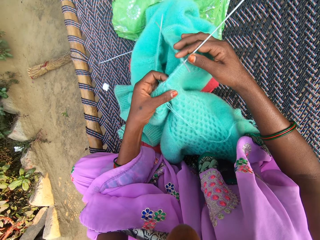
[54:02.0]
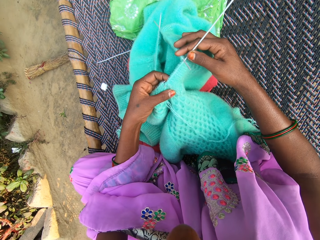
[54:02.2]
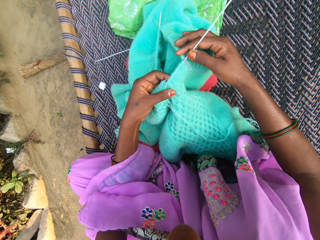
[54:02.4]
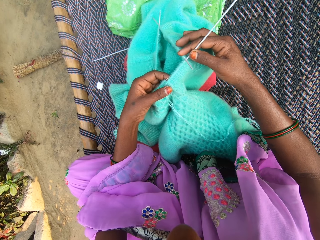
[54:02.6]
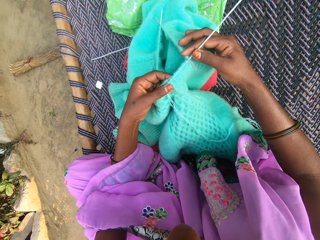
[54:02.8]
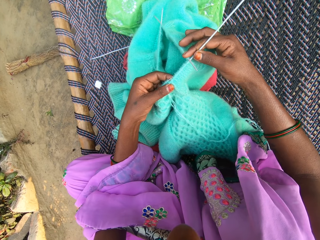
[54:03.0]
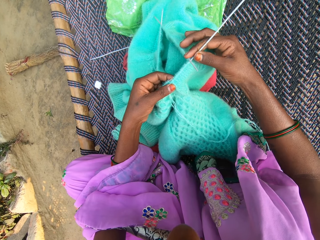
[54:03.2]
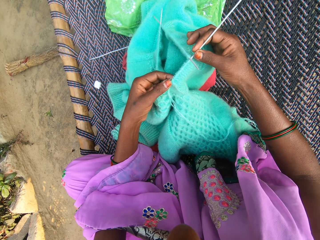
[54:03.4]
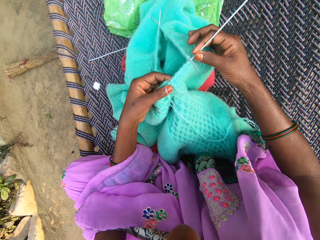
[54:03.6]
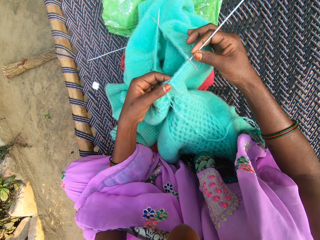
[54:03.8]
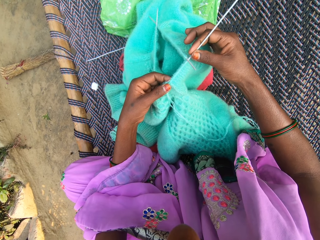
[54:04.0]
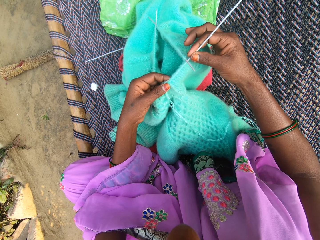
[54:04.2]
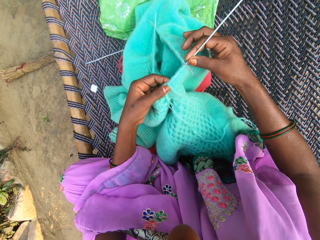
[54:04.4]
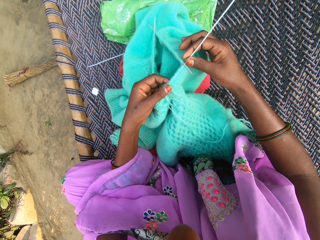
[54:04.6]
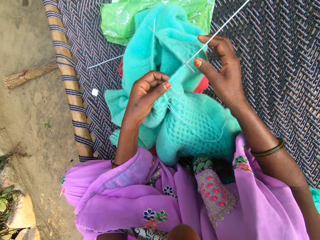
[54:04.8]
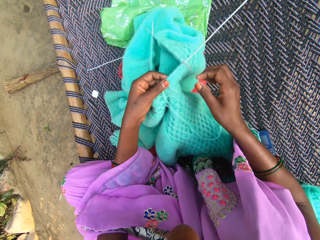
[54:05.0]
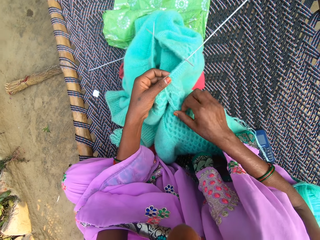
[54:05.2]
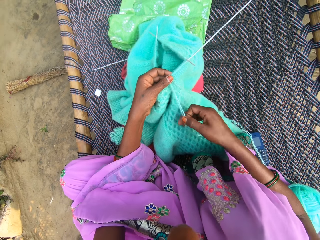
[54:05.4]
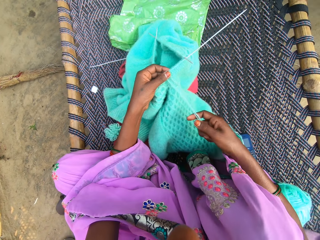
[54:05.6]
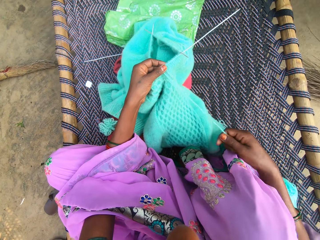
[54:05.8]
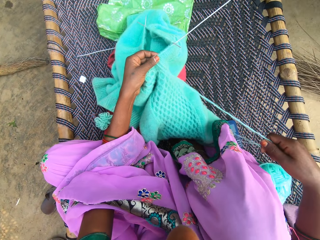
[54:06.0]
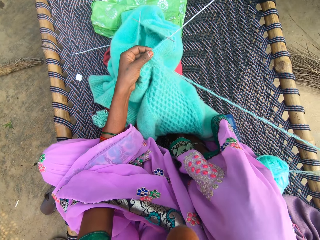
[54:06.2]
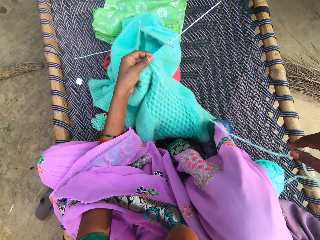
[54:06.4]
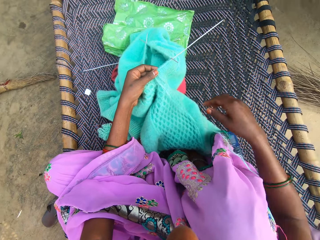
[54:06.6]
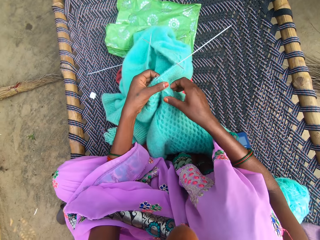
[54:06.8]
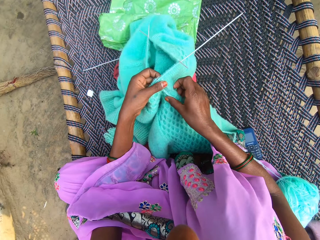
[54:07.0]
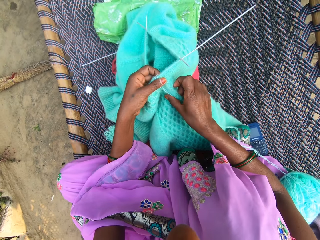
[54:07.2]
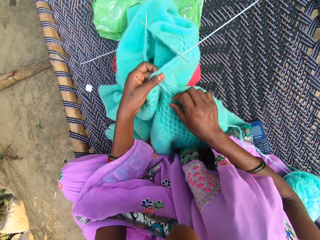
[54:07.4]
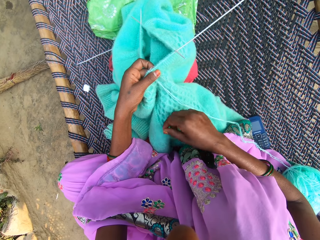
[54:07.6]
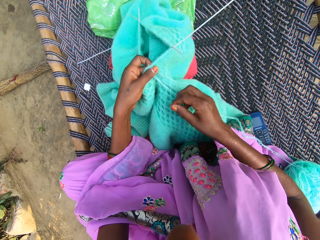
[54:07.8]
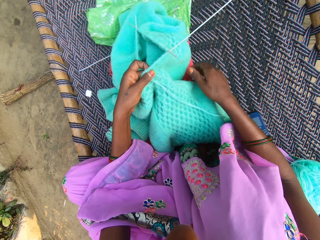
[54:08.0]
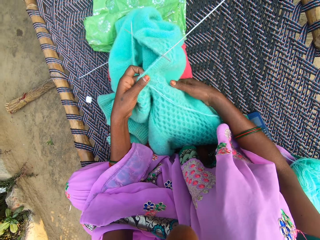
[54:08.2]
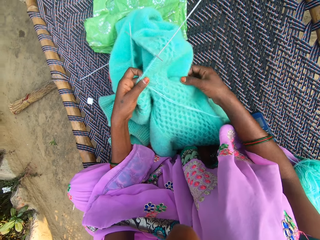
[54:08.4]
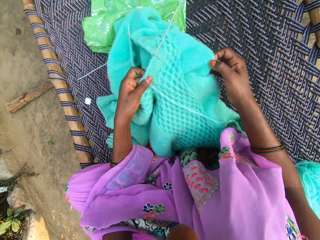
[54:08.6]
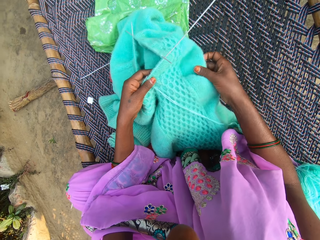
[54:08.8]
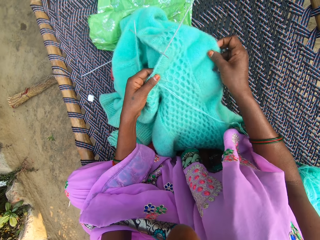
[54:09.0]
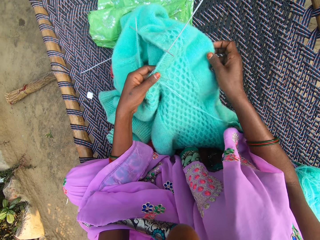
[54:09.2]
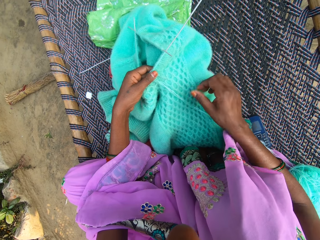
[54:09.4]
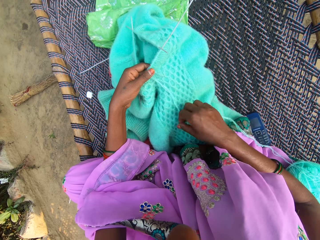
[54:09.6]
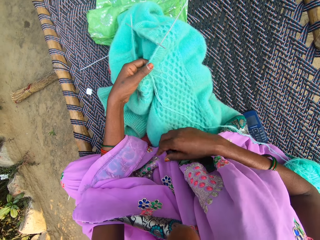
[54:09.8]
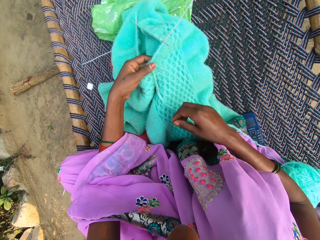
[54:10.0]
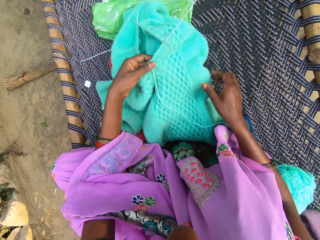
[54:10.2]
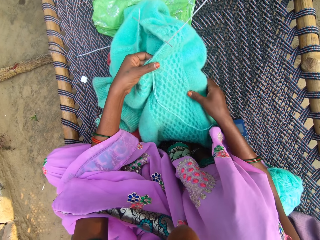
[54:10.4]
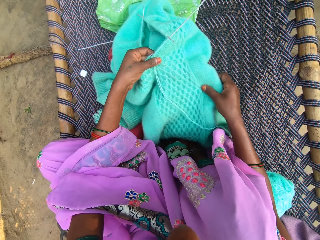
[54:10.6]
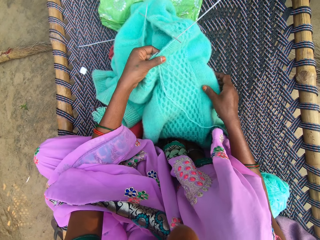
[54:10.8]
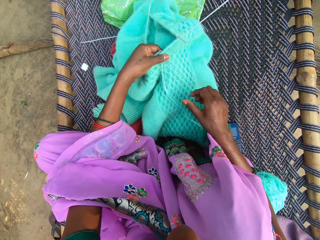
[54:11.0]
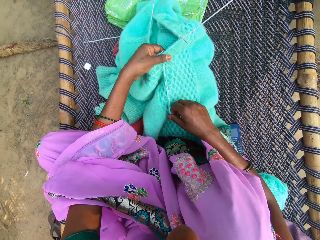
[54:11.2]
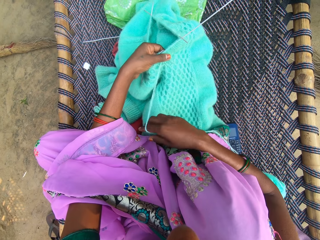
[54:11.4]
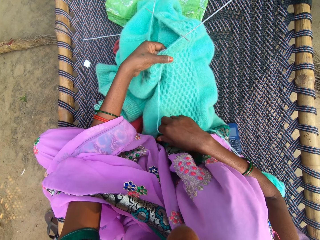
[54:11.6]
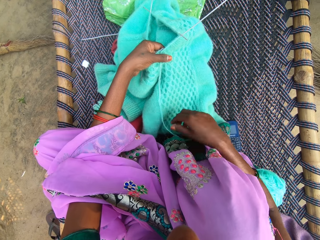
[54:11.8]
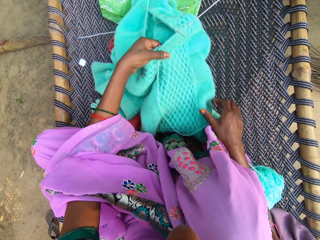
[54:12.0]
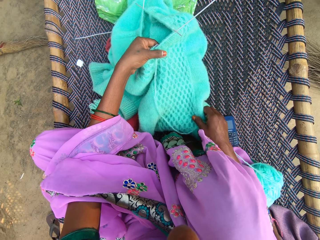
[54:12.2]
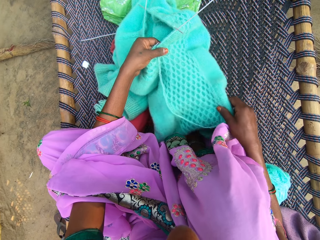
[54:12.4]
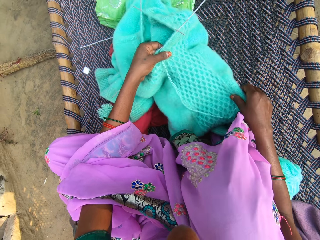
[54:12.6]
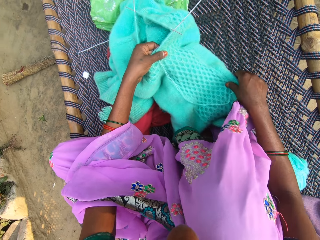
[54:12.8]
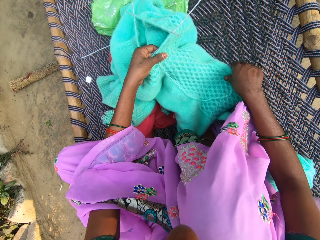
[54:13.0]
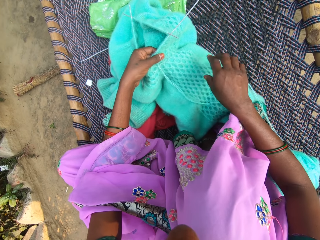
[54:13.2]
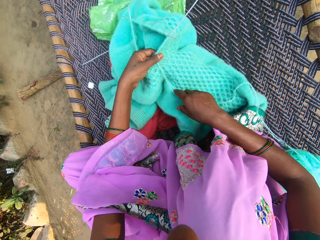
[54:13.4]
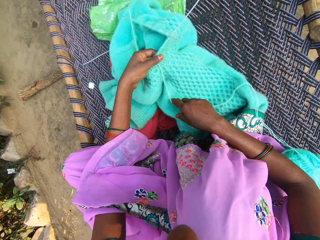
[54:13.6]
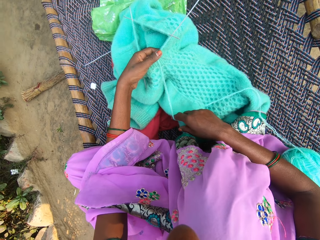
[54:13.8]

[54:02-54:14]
The camera wearer aligns the thread. They check the fabric. They adjust the yarn on the mat.

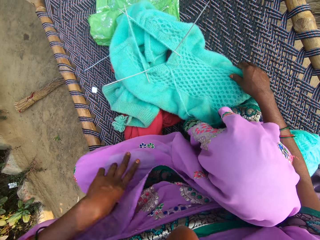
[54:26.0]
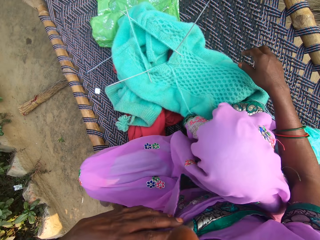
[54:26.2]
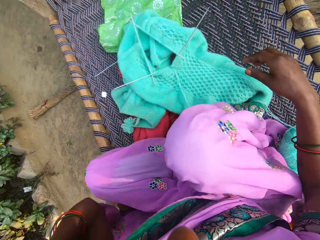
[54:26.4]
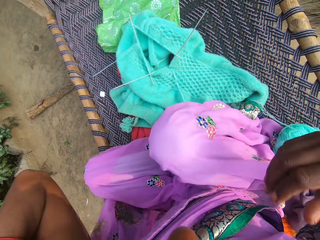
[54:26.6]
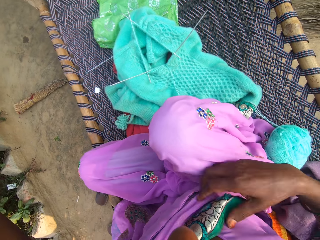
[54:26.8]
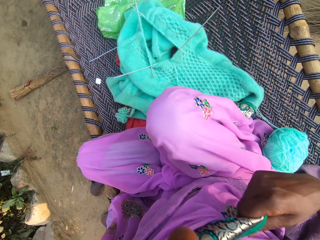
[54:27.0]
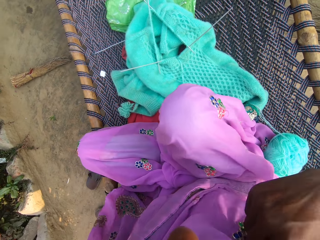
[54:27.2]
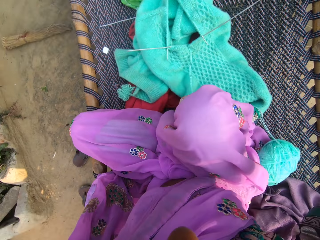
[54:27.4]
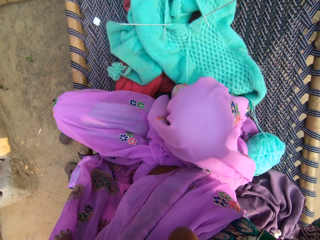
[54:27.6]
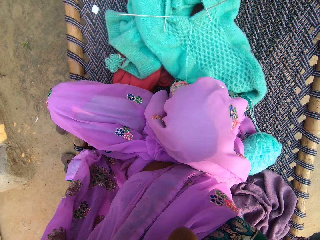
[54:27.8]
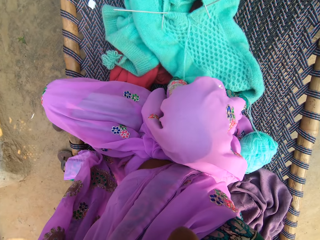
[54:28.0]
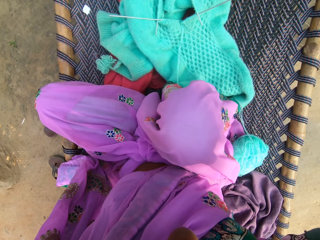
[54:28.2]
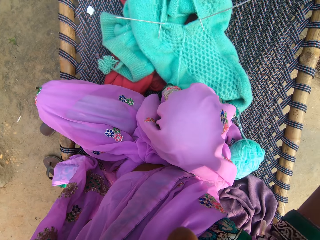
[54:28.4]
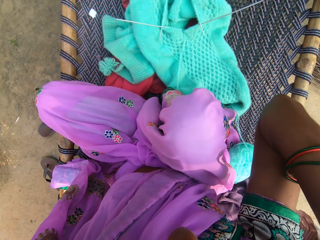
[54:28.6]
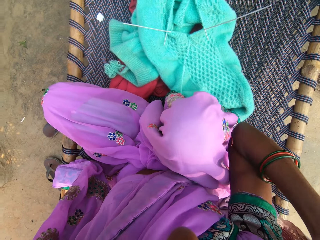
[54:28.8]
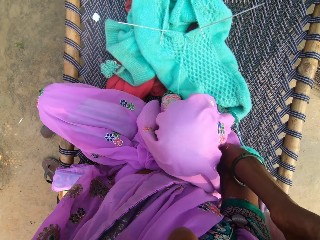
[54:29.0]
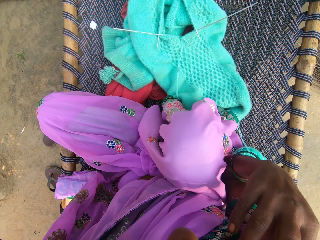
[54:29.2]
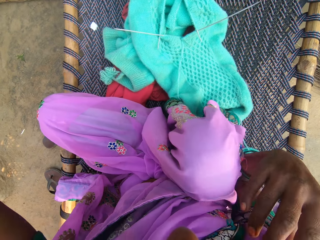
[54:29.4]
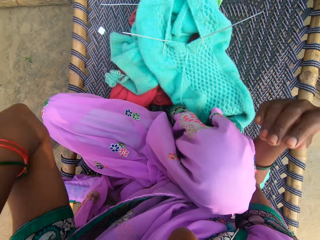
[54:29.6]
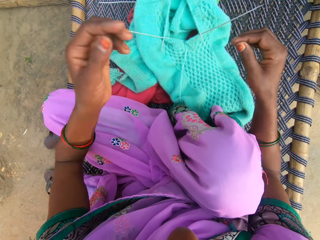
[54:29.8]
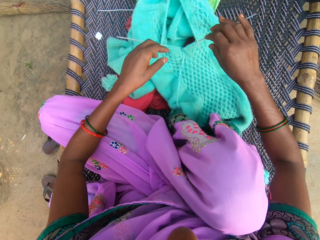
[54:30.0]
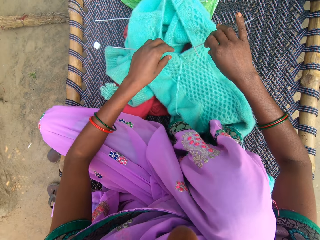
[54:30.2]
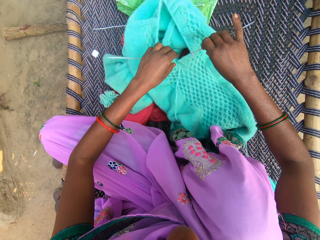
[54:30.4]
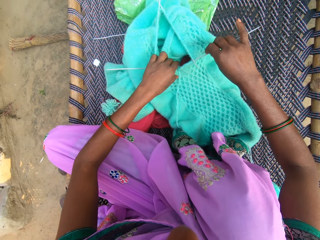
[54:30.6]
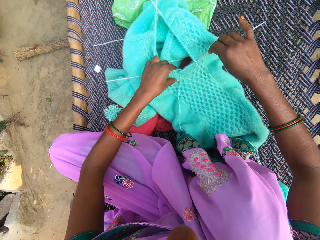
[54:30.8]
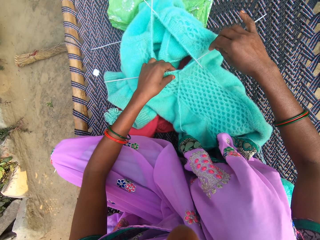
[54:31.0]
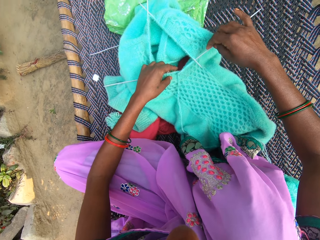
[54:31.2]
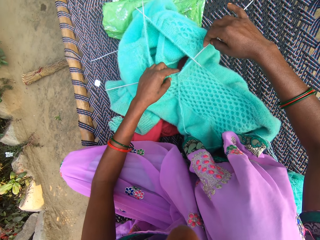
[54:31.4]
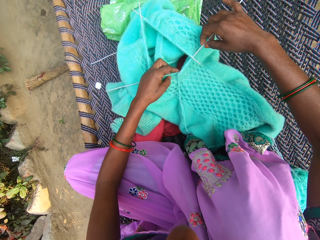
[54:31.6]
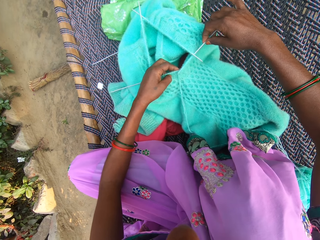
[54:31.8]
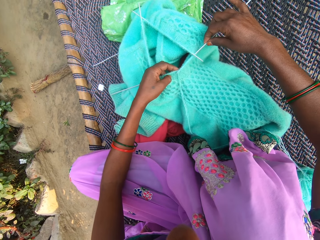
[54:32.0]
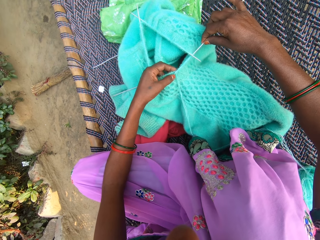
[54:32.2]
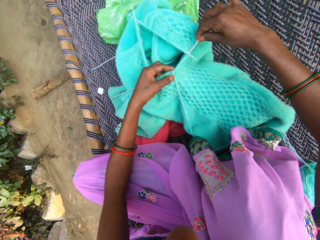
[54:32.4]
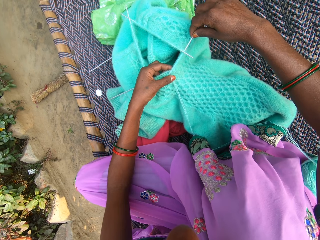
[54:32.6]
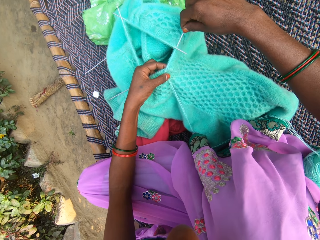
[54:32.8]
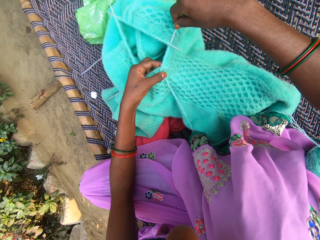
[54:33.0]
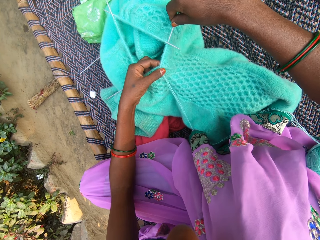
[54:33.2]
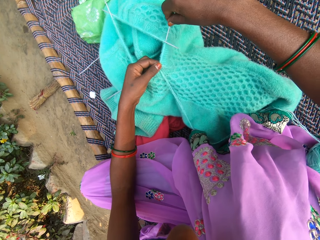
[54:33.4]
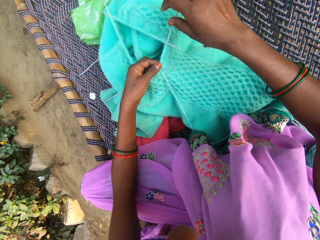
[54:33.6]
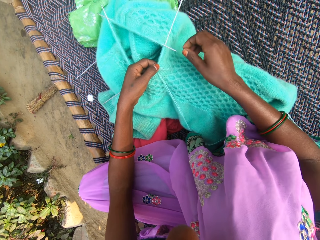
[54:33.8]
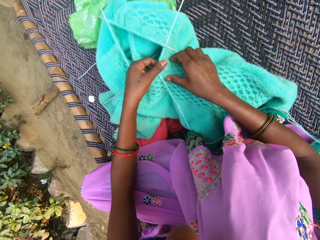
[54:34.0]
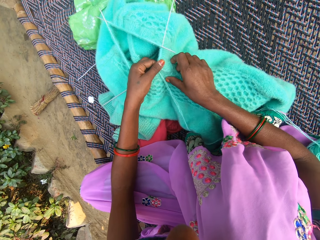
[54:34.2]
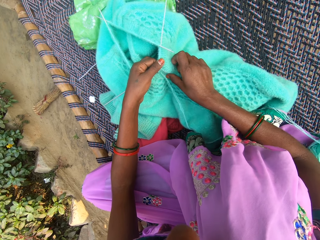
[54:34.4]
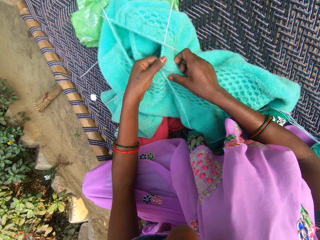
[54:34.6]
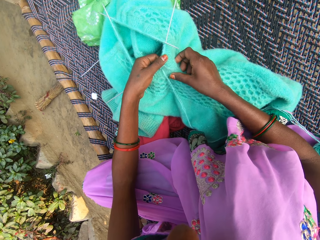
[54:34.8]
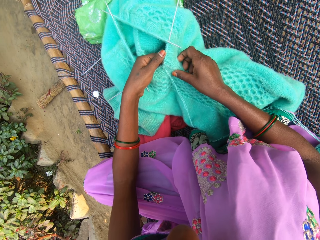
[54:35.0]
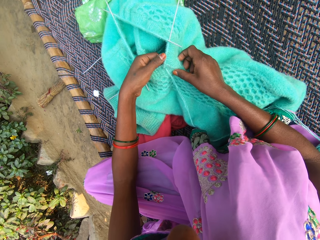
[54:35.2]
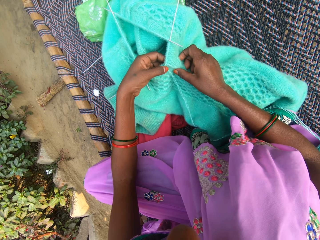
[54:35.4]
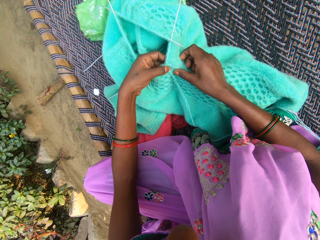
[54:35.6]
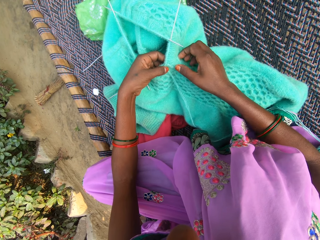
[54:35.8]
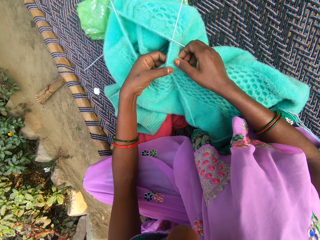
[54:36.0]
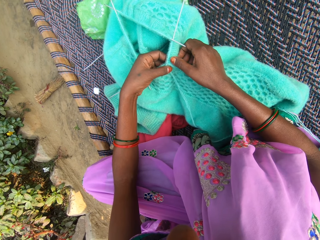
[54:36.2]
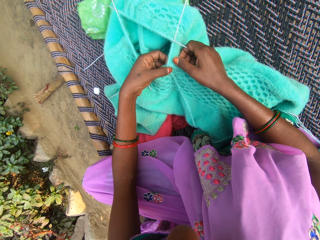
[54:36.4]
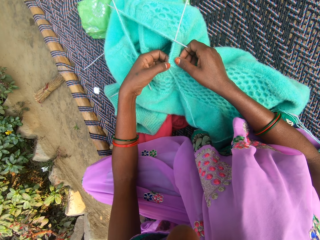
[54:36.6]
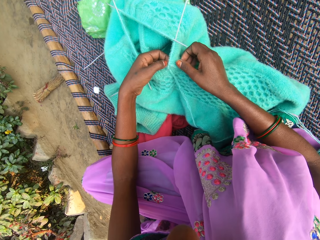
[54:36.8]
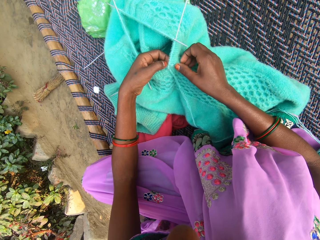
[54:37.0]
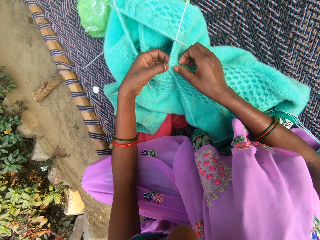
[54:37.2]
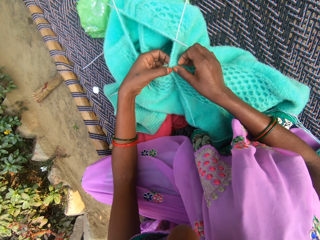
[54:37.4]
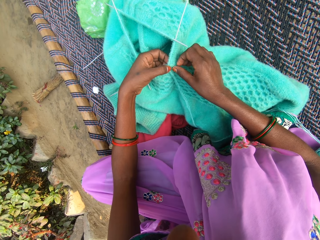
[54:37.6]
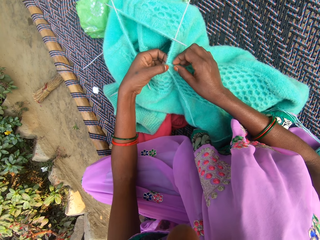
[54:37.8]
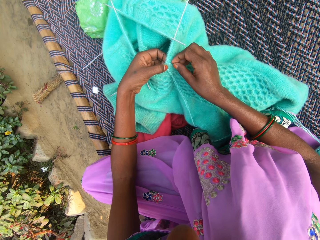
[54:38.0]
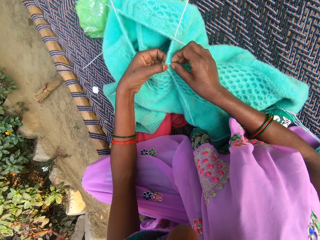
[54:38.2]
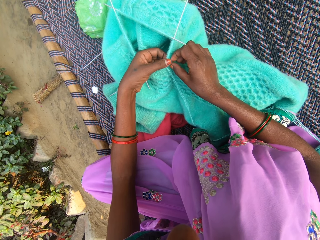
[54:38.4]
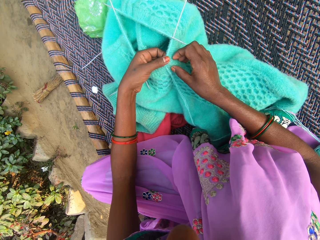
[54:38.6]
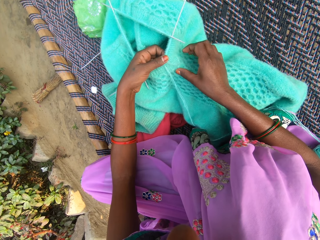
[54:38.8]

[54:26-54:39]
The camera wearer adjusts her neck scarf. She holds a knitting needle. She knits the fabric with the needle and yarn. She touches the cloth.
